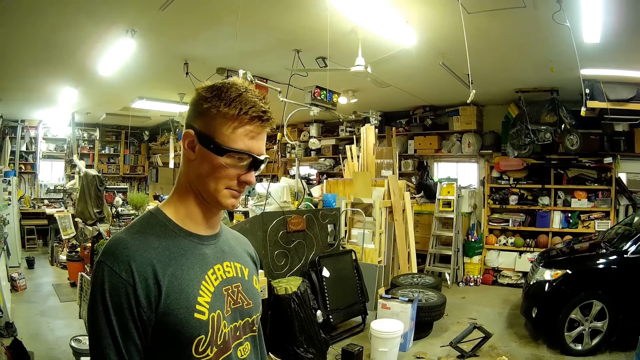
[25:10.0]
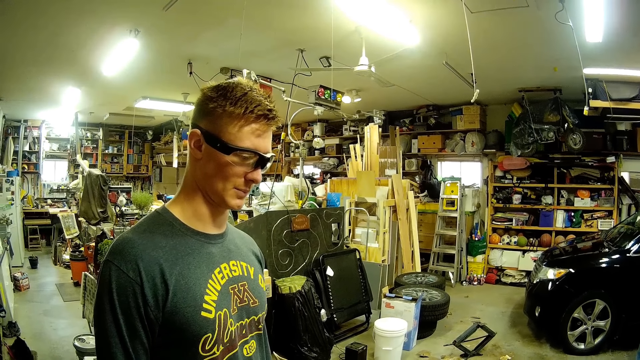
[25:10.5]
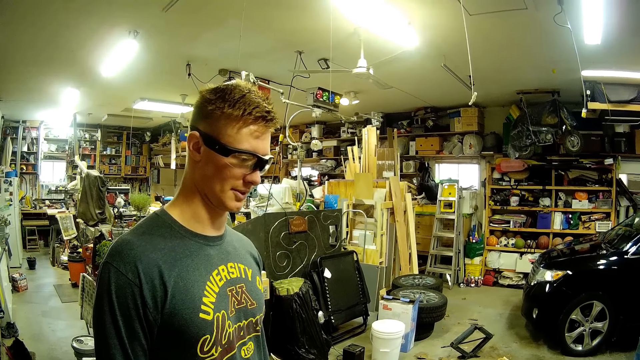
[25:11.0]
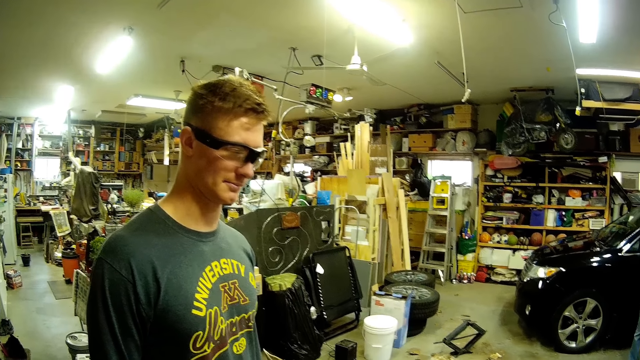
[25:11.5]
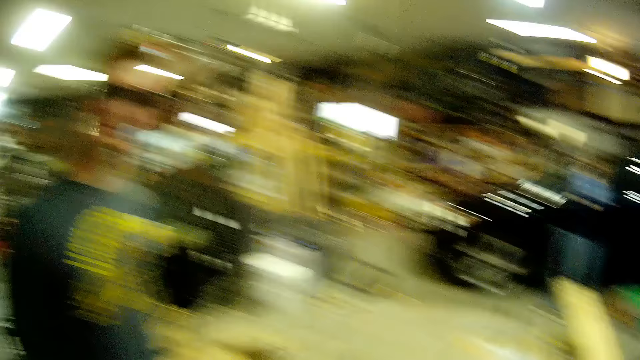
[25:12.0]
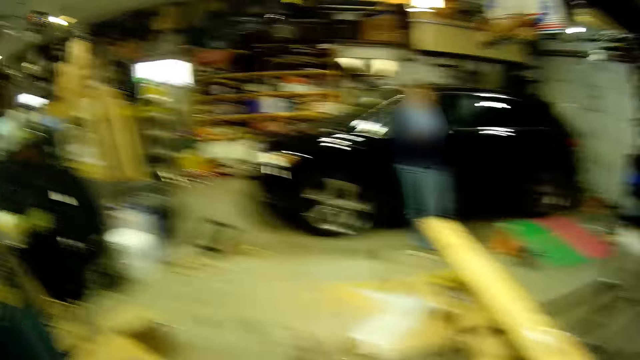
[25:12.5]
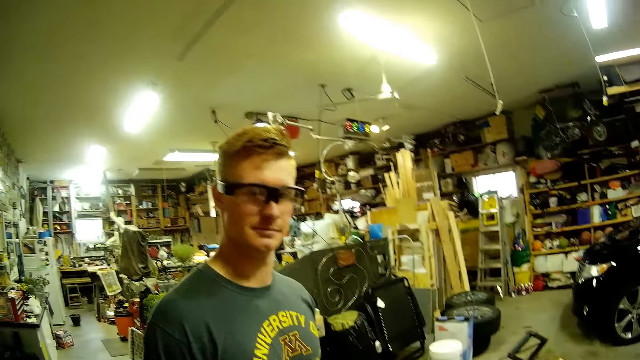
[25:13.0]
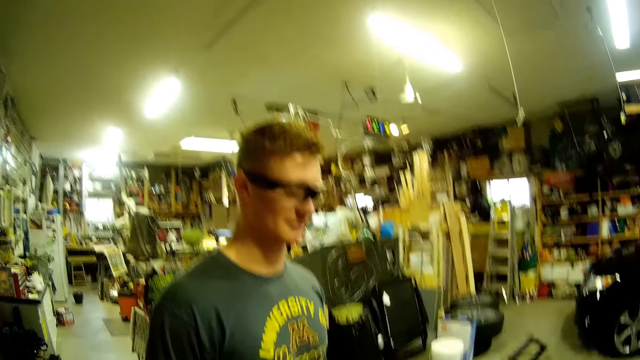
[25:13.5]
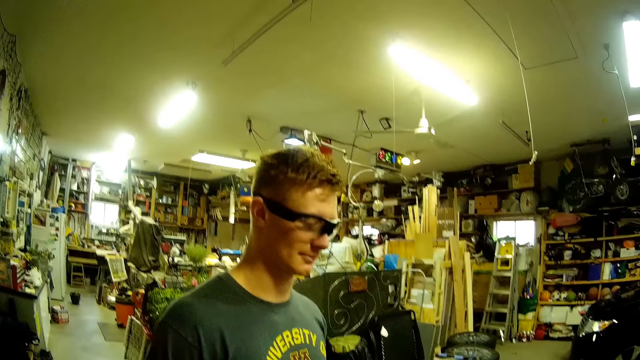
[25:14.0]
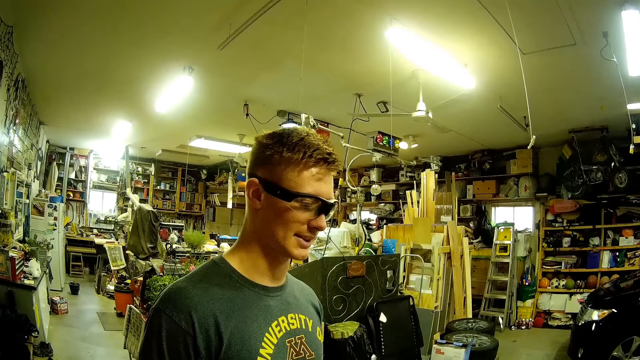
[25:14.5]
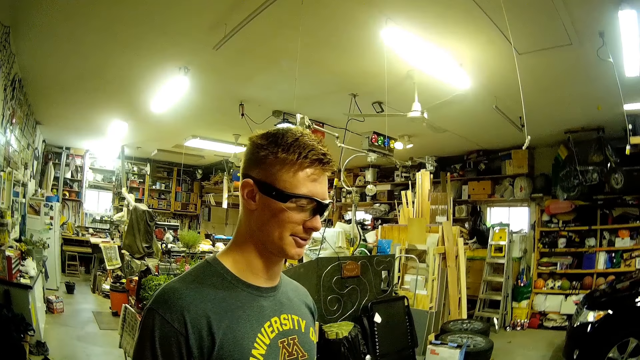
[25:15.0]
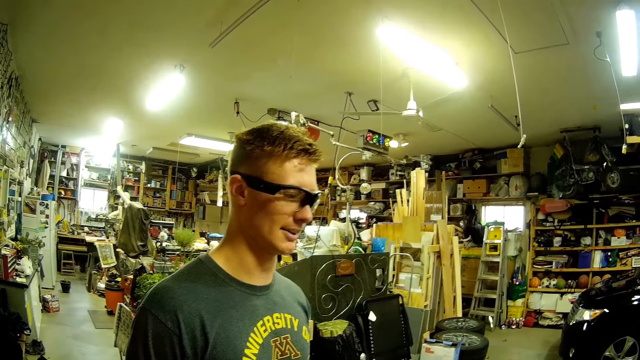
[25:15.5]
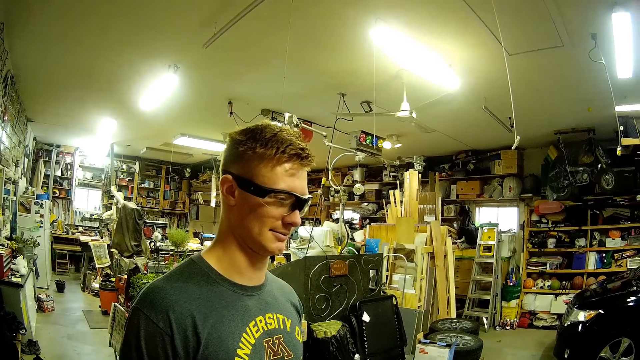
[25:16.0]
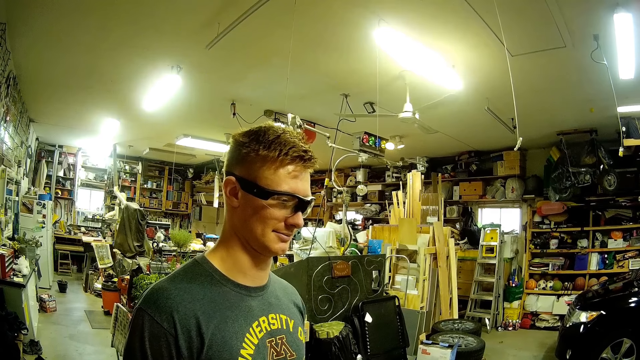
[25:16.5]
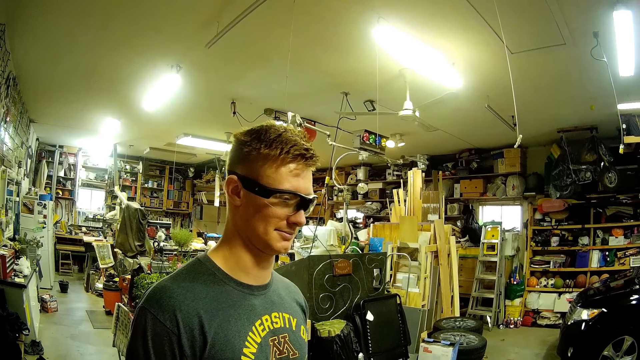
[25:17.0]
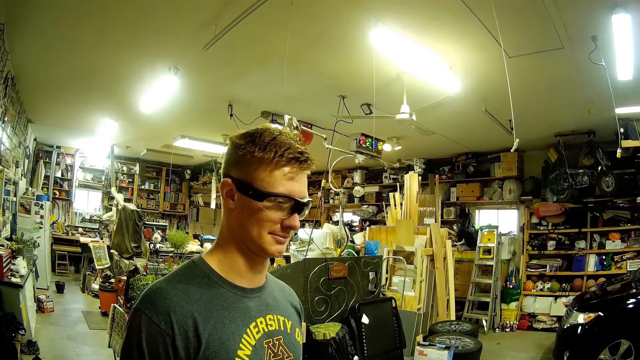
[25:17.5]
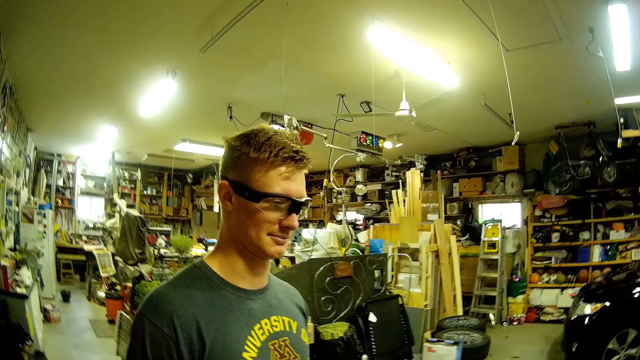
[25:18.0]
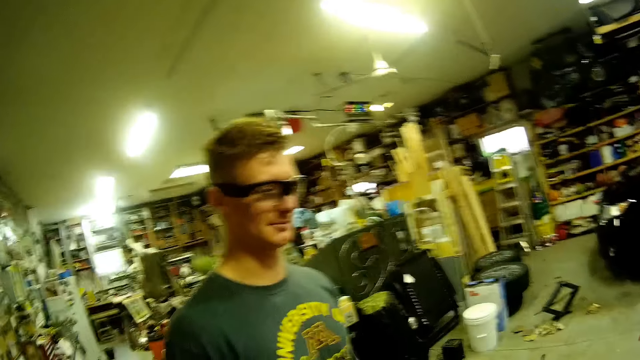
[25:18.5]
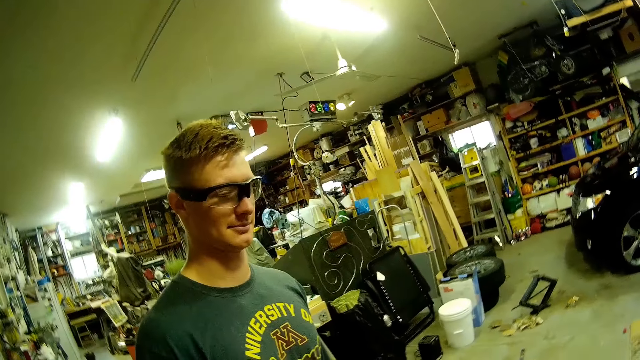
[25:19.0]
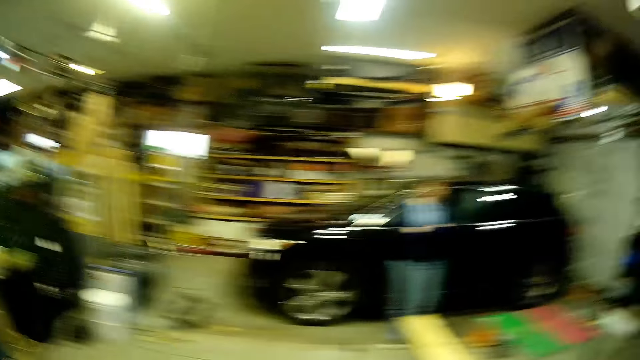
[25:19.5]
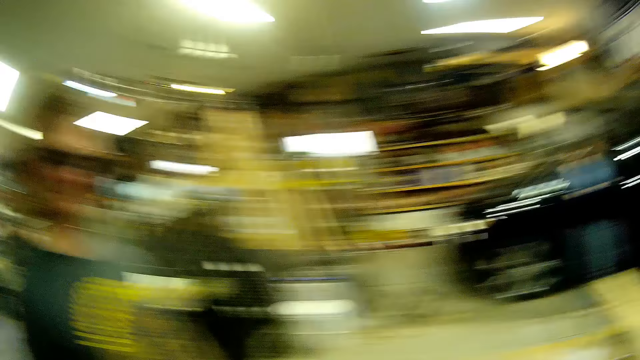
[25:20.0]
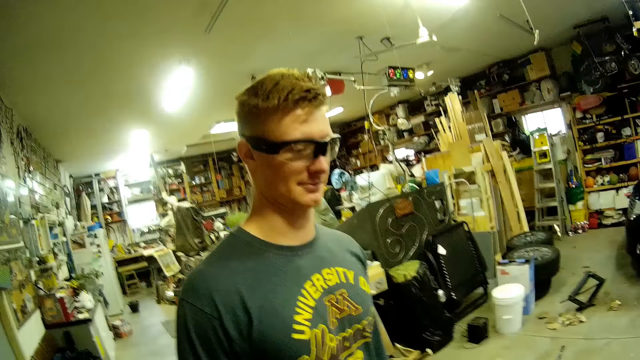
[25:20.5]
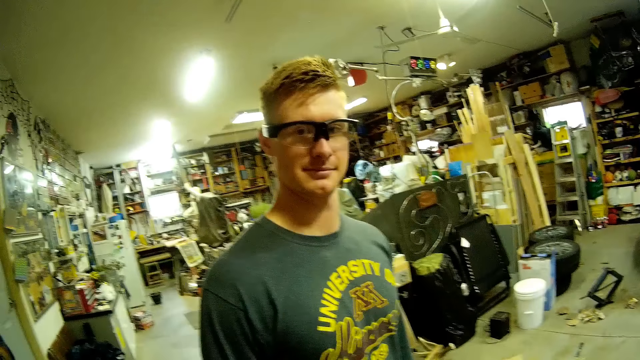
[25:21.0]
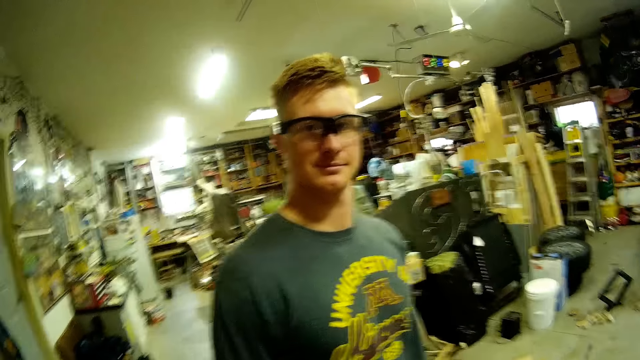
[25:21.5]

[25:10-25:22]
The camera wearer looks at his side.

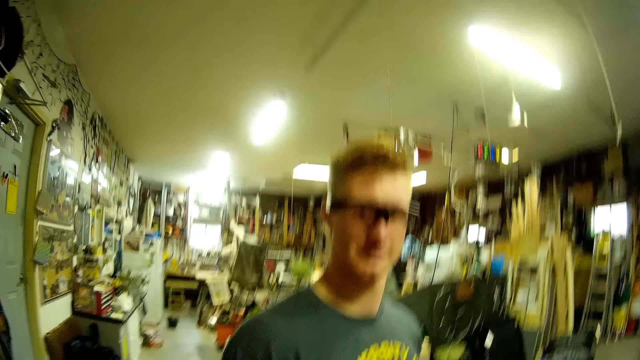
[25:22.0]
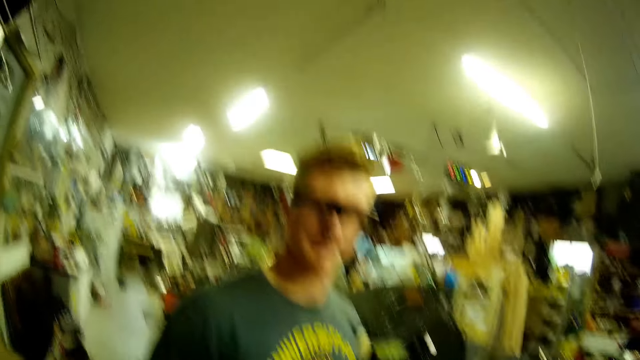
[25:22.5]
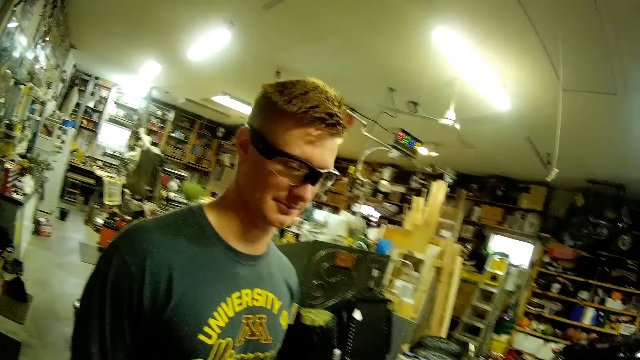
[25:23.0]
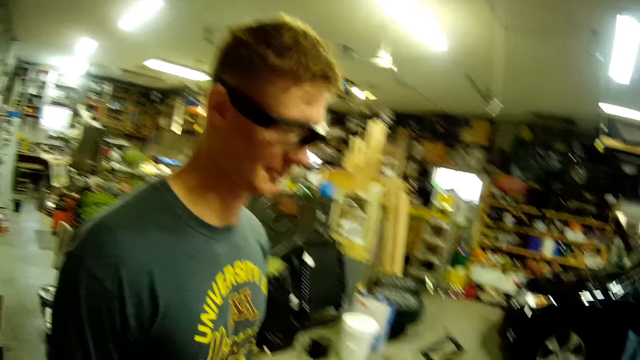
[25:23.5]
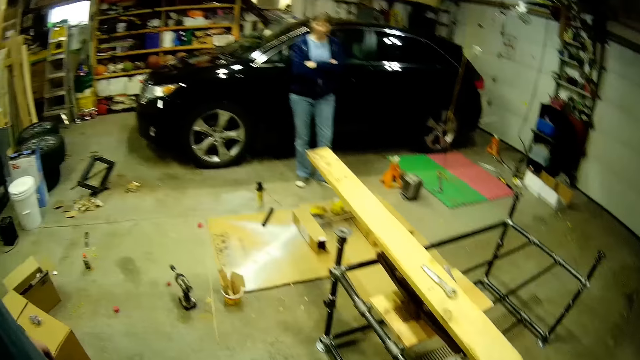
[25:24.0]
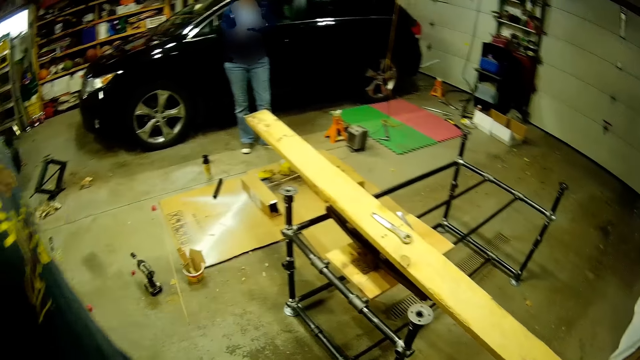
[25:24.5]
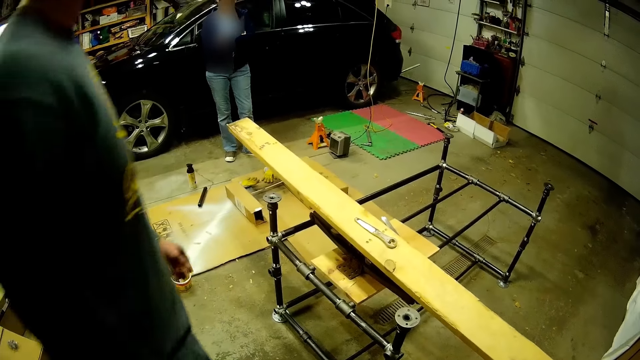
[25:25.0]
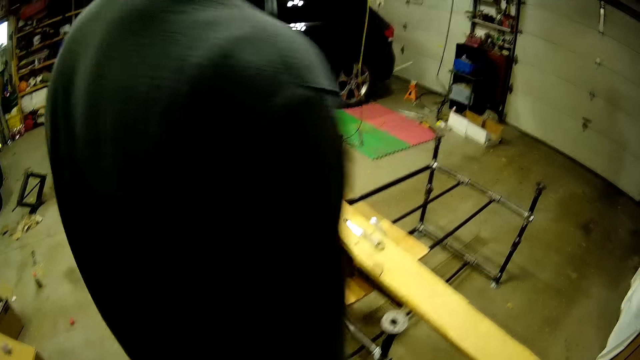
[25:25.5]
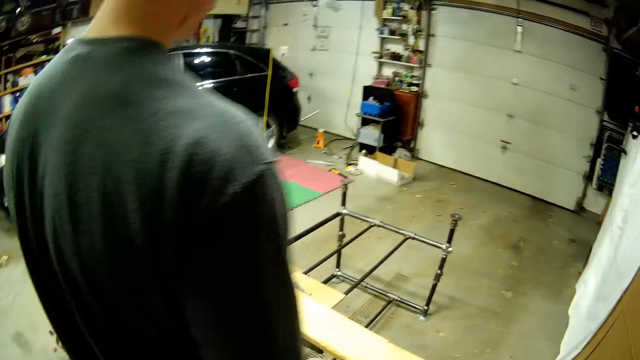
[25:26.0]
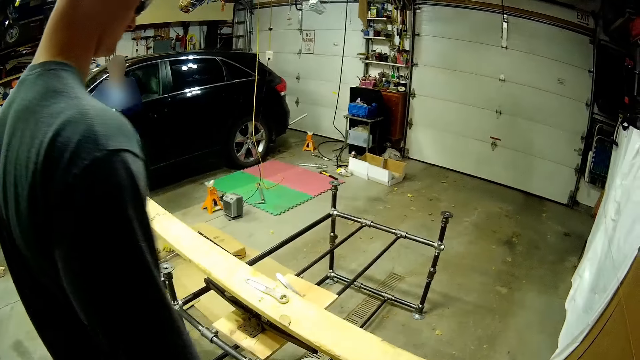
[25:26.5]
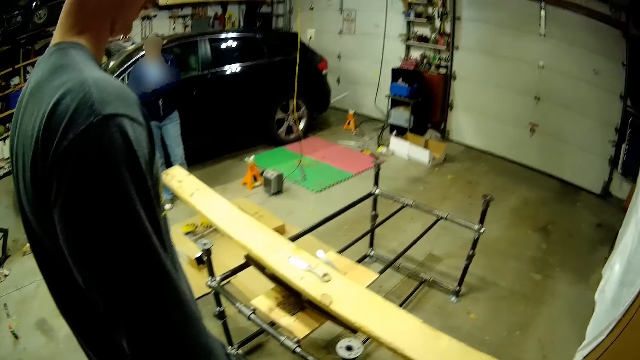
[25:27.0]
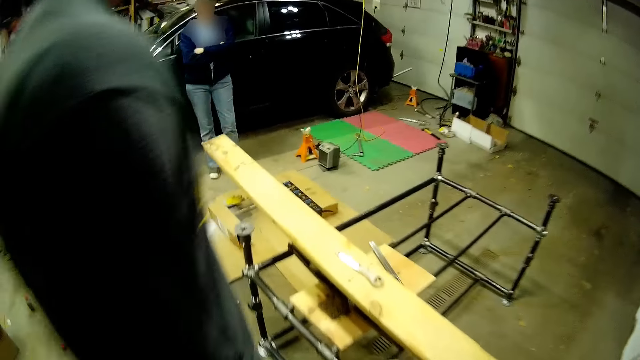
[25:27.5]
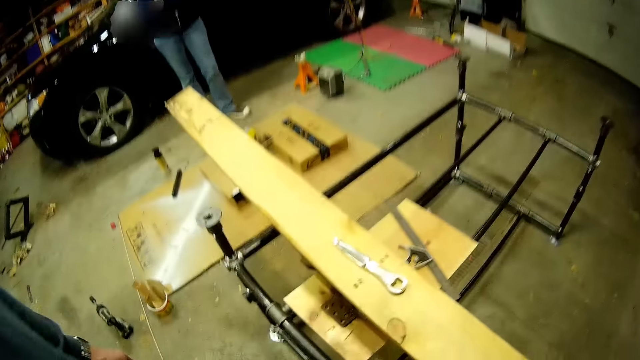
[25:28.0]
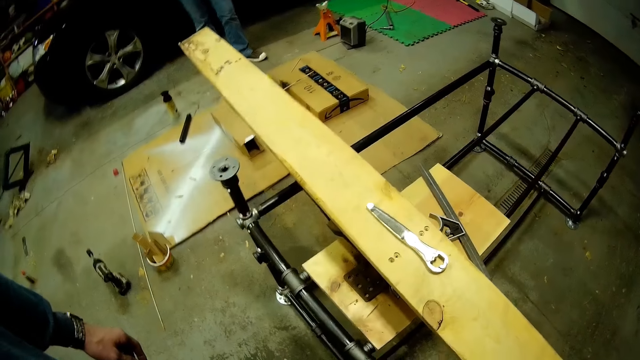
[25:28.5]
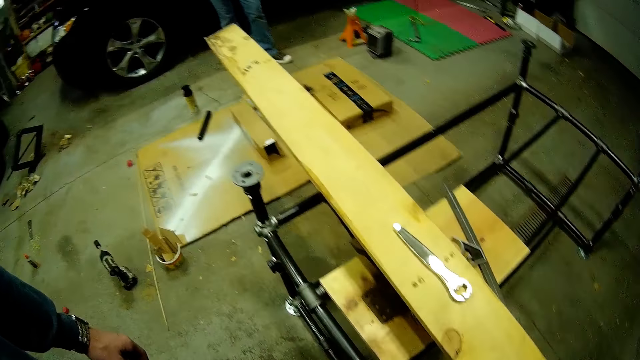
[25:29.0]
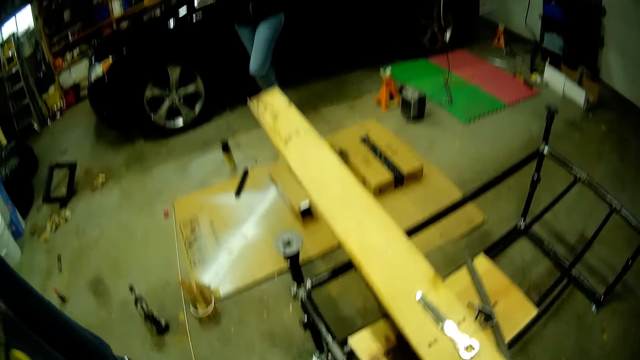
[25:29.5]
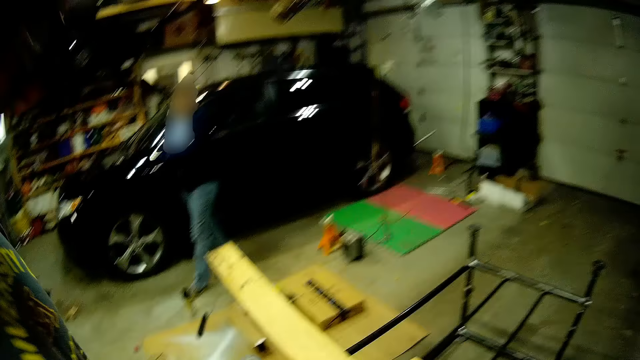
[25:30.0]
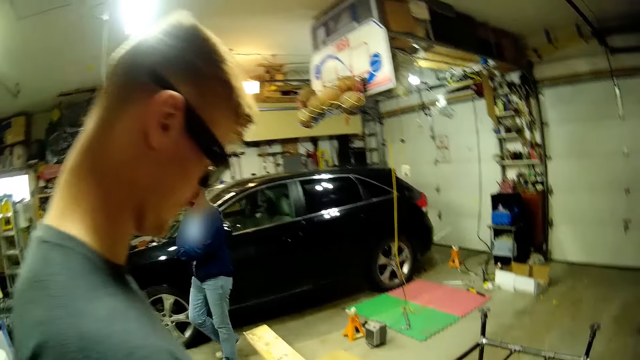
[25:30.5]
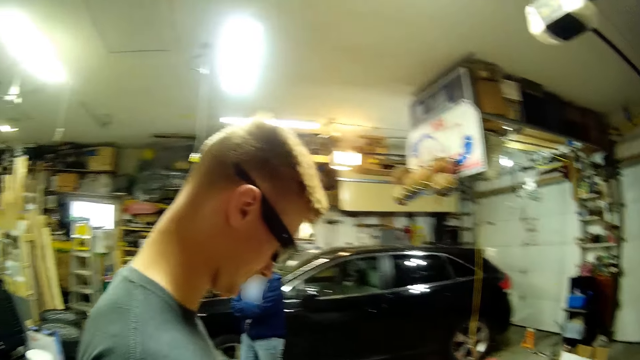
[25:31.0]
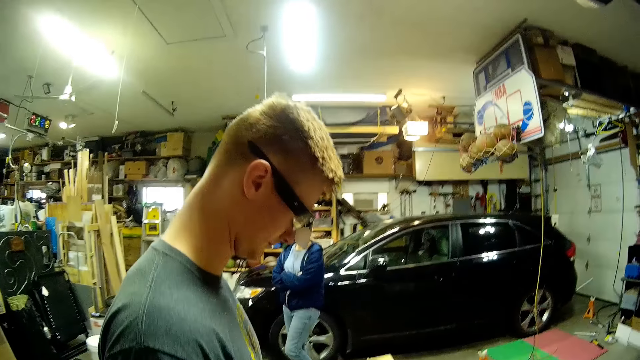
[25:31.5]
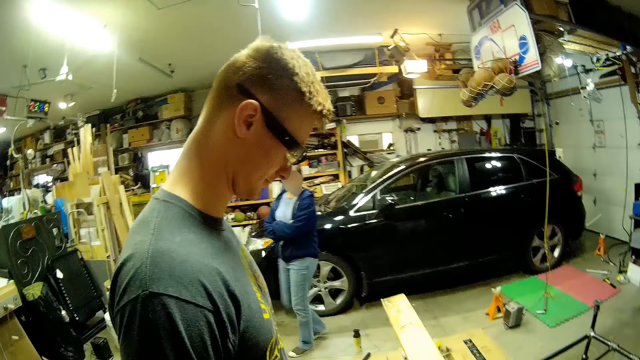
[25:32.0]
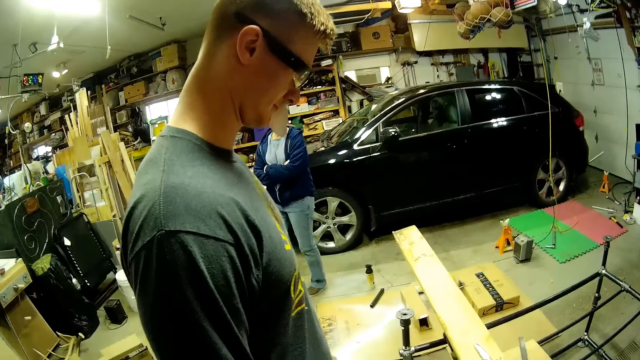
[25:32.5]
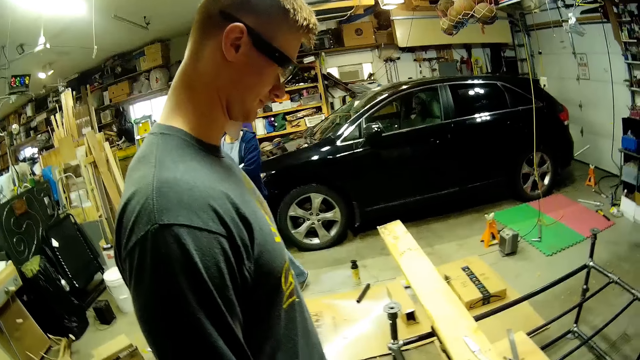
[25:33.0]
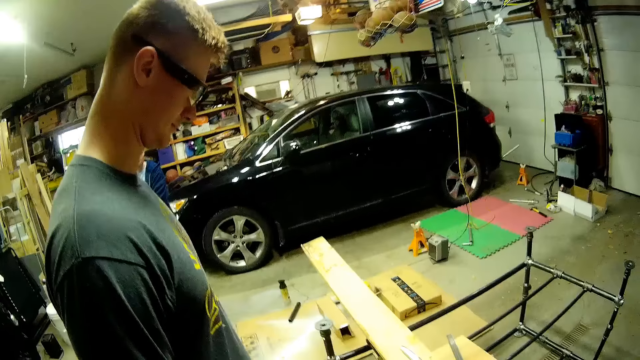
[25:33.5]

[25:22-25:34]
The camera wearer moves to his front.
